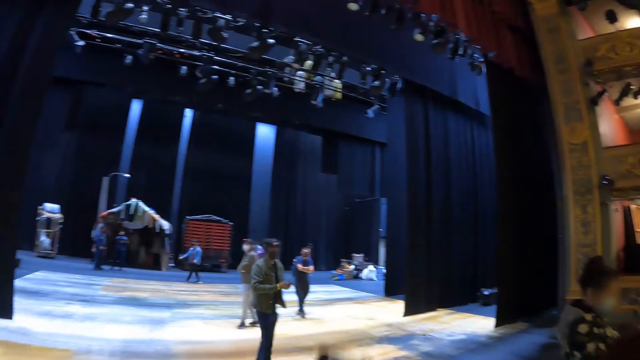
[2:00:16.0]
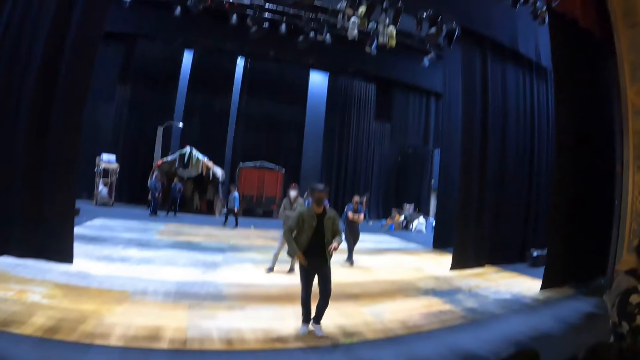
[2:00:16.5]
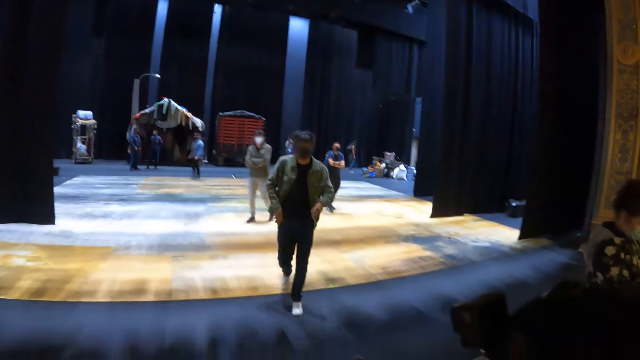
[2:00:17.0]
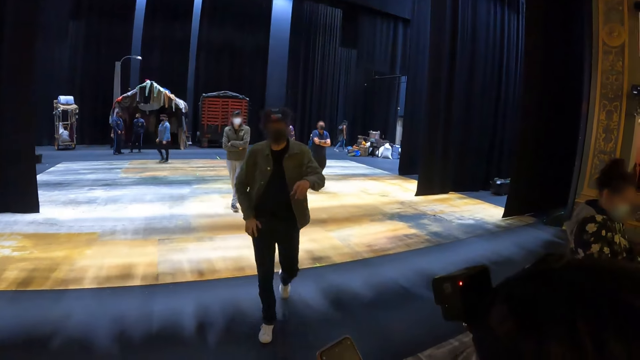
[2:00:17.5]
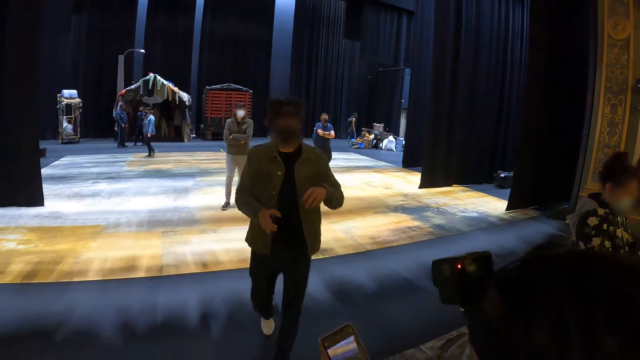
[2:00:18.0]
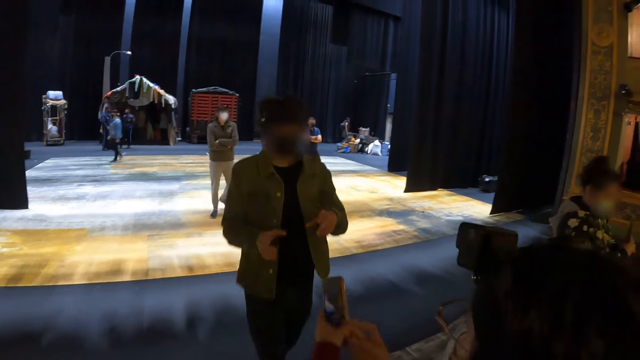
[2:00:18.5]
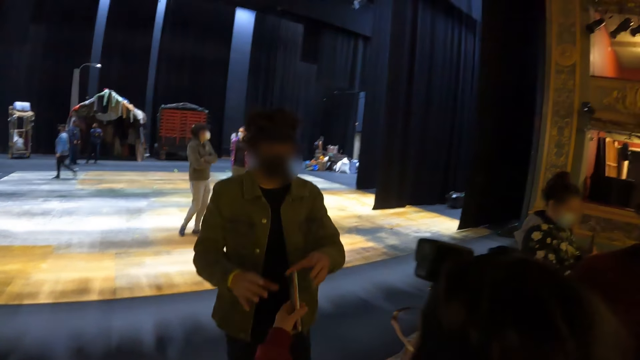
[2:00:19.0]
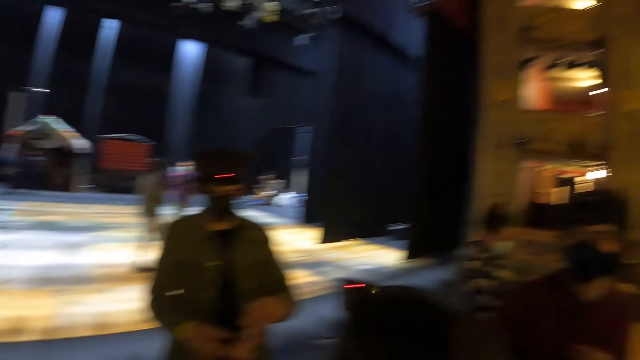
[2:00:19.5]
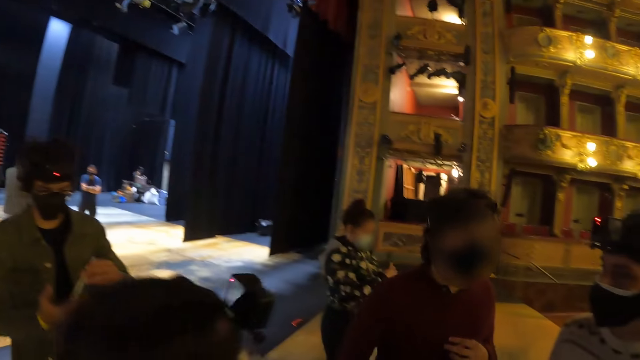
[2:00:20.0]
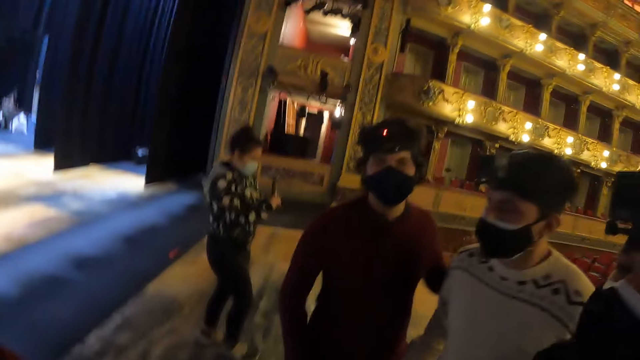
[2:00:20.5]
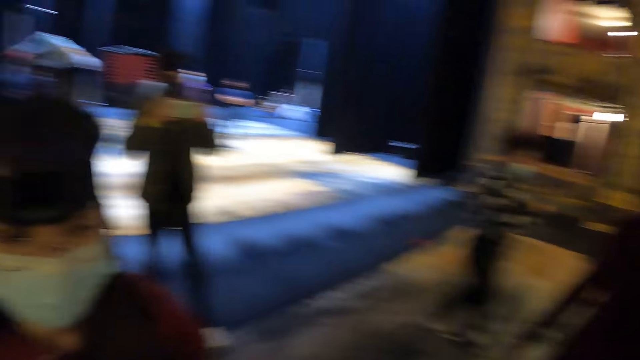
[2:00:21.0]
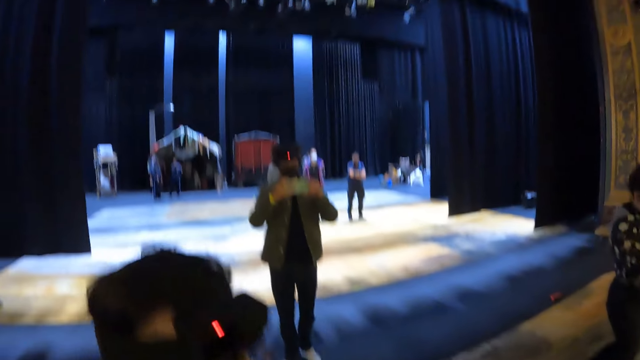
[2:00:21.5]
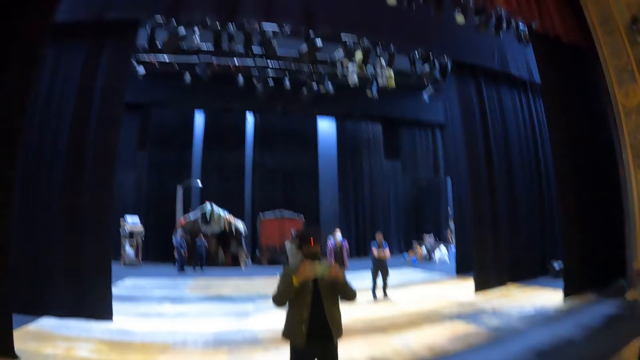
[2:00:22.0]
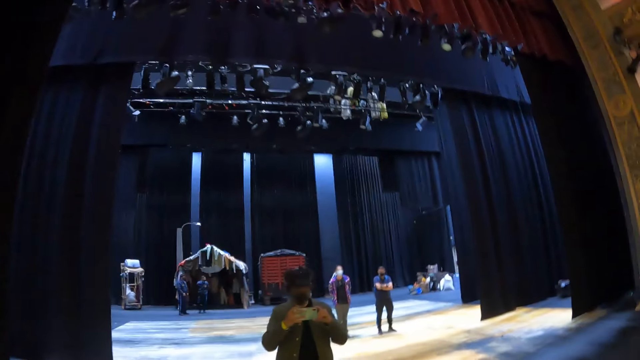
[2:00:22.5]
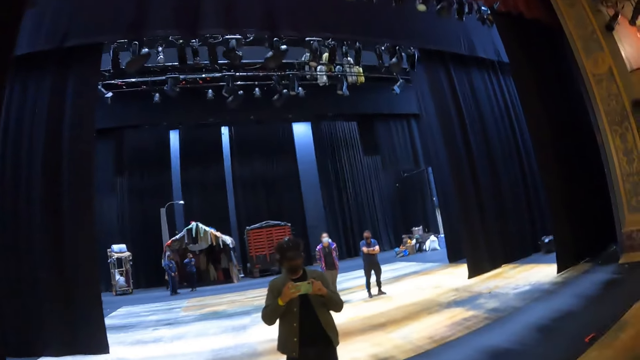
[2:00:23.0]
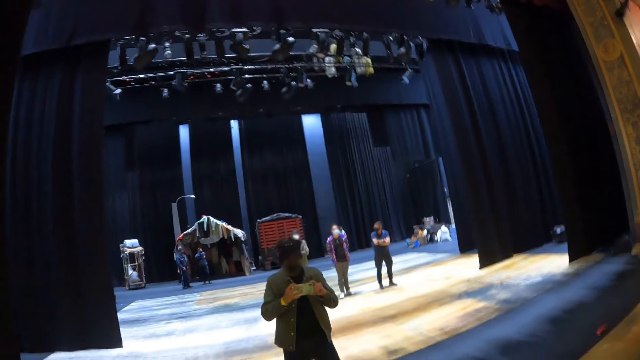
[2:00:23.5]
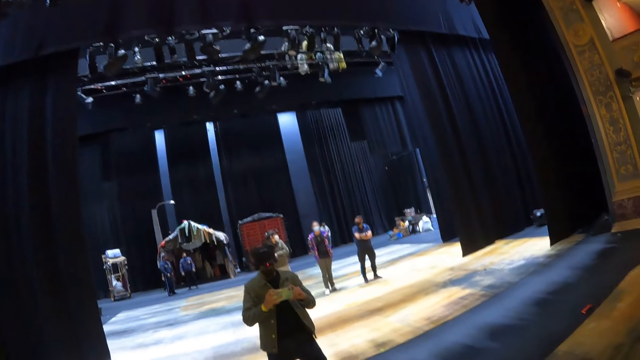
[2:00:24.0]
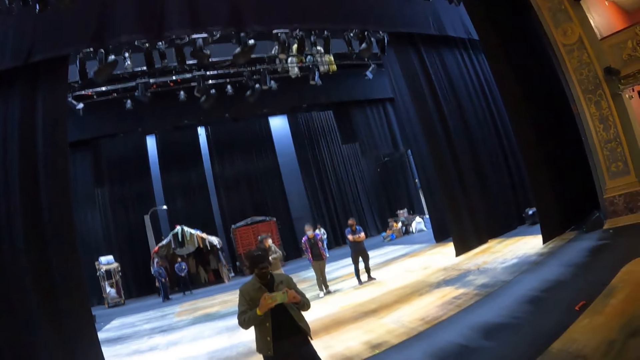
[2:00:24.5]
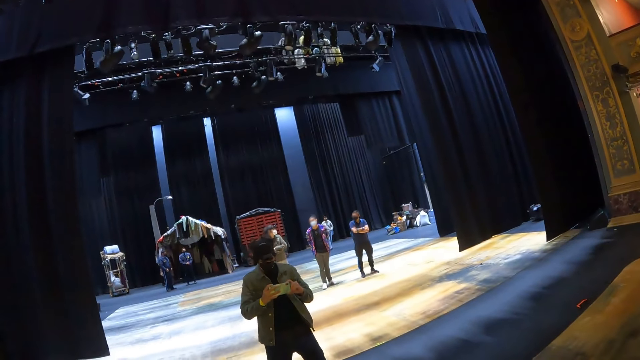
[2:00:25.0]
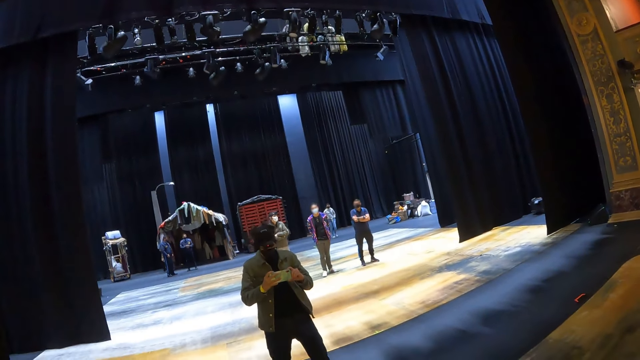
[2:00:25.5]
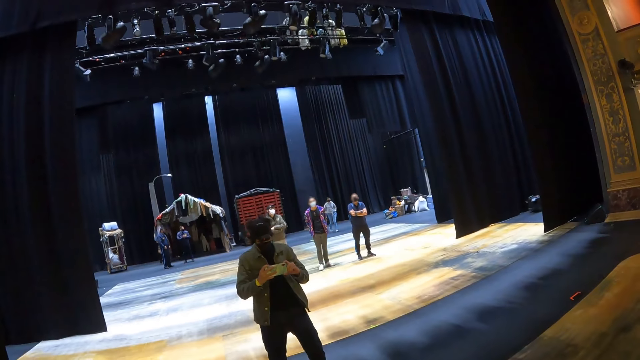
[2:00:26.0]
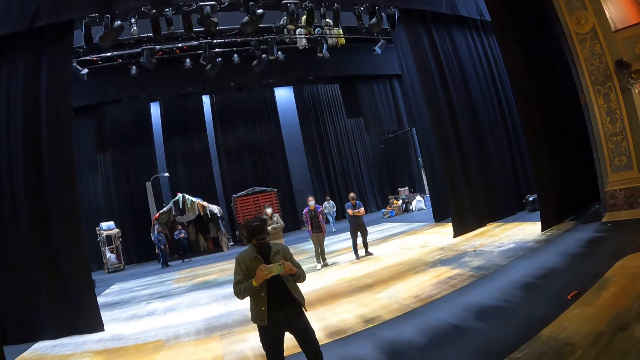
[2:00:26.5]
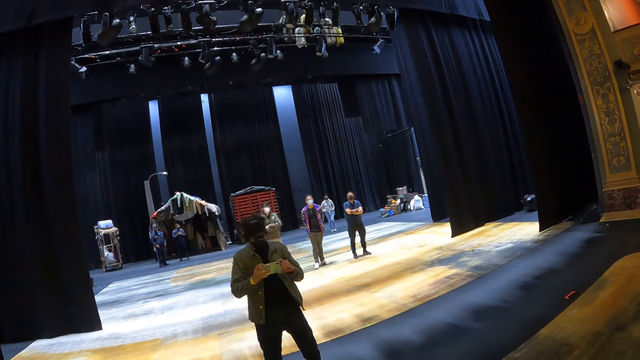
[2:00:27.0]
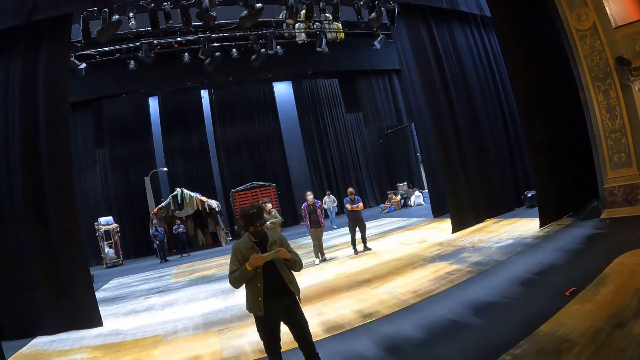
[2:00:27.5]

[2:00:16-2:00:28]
The camera wearer walks in a room. They look at the people. They turn around the room. They look at the people.

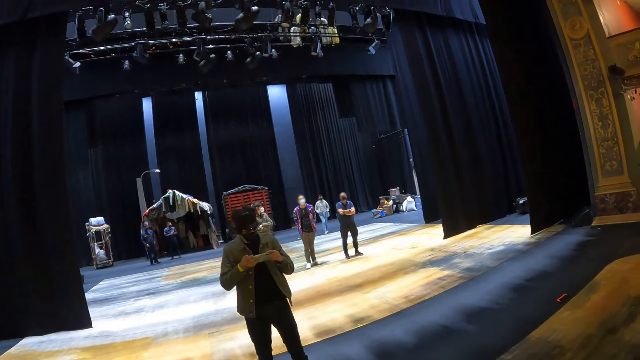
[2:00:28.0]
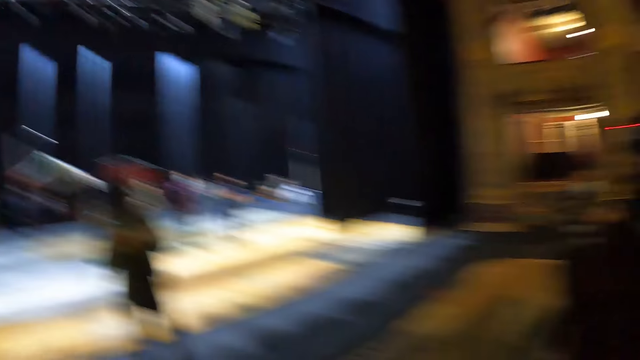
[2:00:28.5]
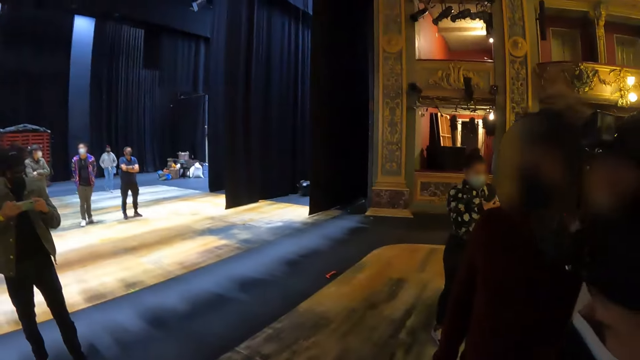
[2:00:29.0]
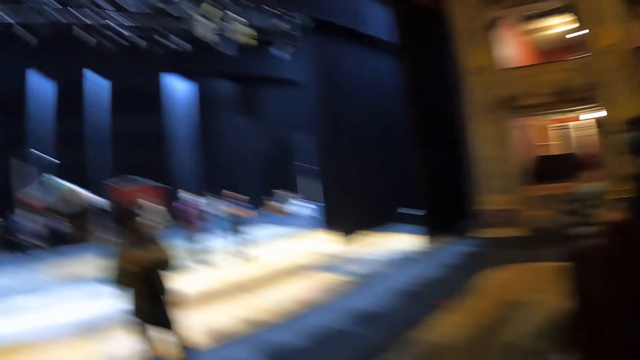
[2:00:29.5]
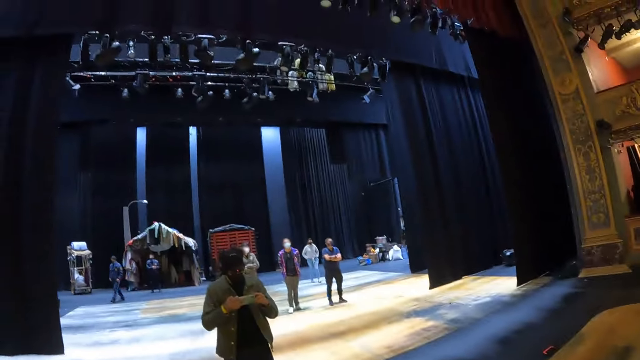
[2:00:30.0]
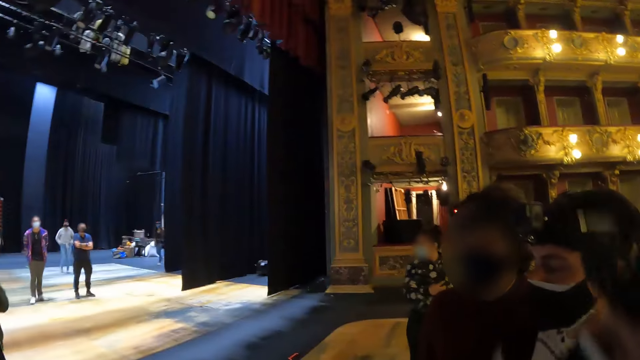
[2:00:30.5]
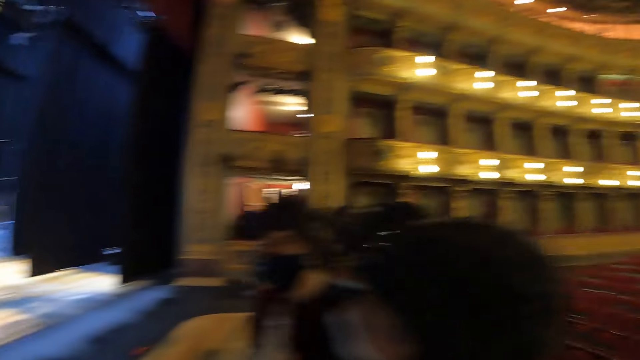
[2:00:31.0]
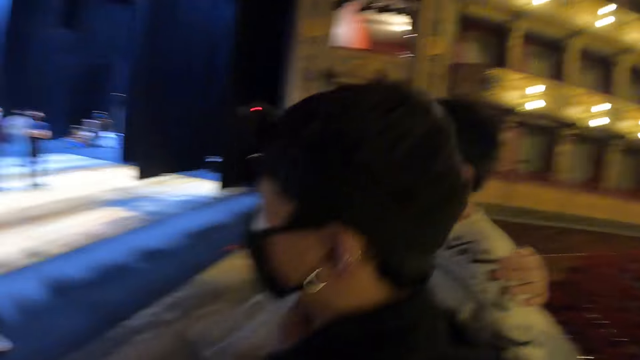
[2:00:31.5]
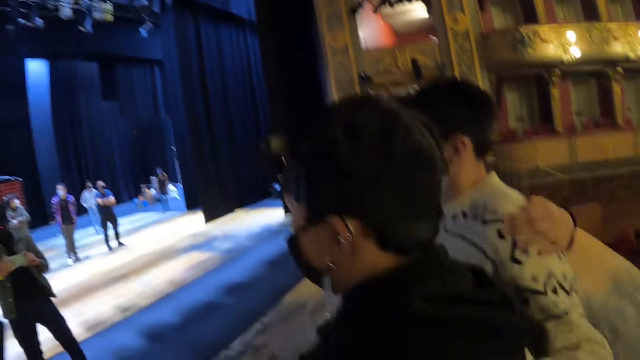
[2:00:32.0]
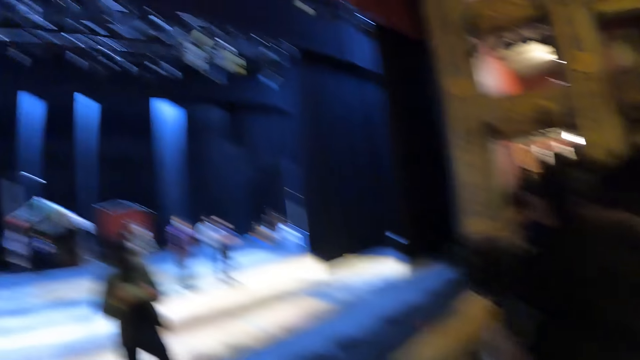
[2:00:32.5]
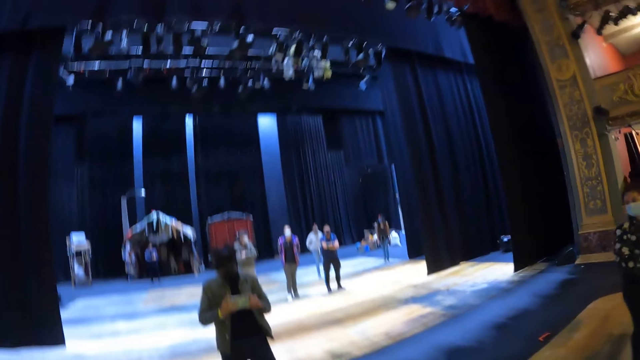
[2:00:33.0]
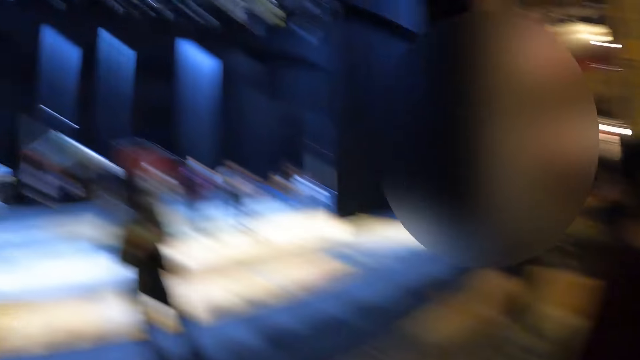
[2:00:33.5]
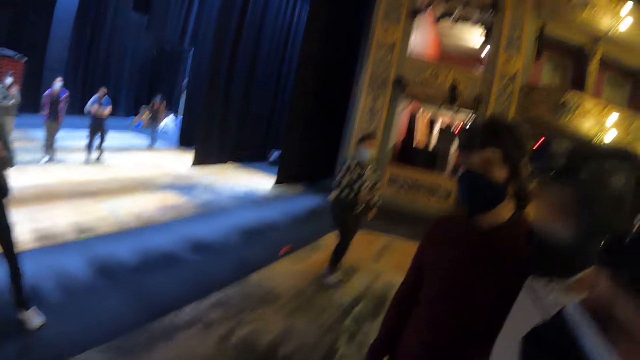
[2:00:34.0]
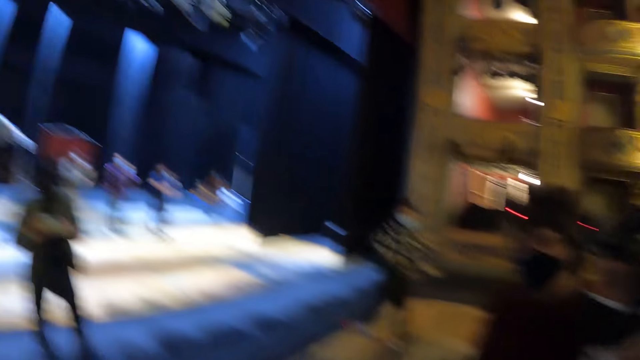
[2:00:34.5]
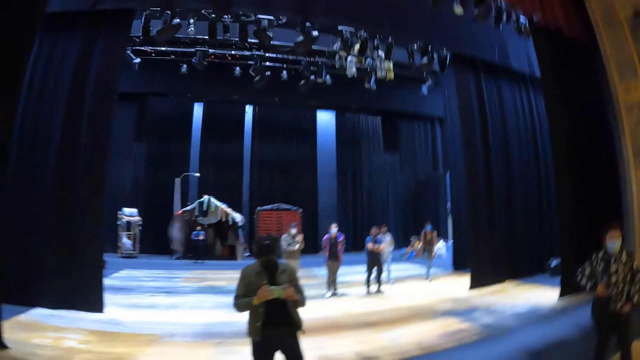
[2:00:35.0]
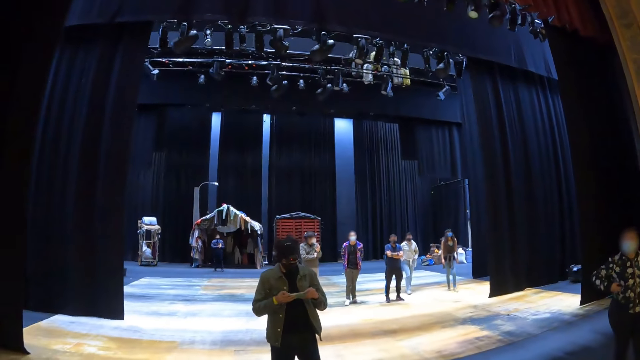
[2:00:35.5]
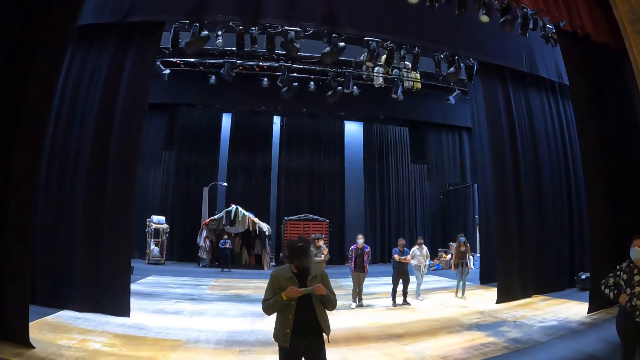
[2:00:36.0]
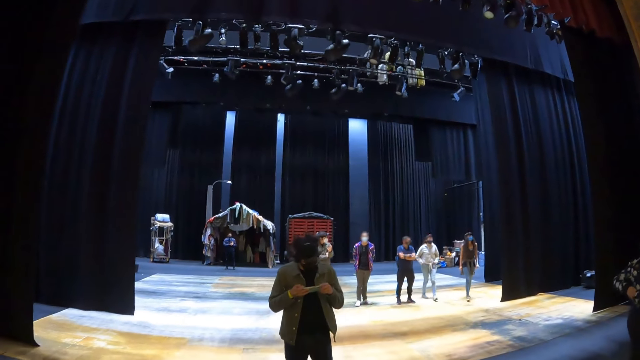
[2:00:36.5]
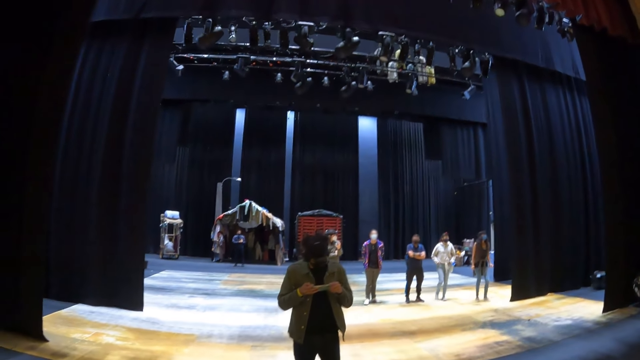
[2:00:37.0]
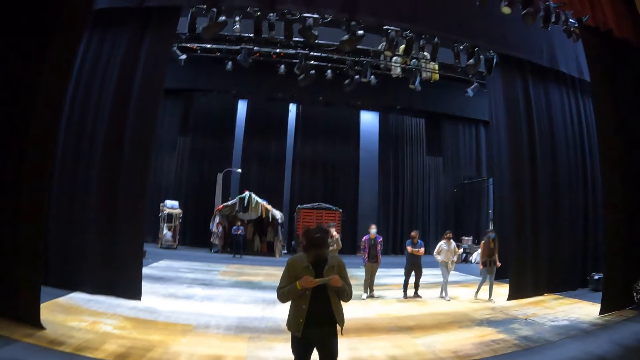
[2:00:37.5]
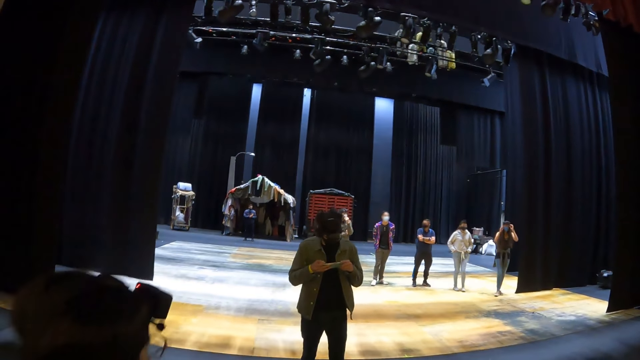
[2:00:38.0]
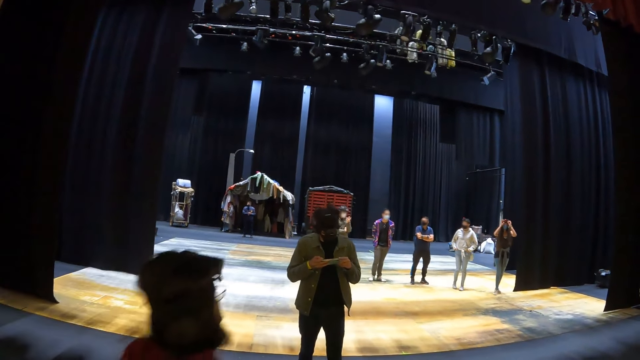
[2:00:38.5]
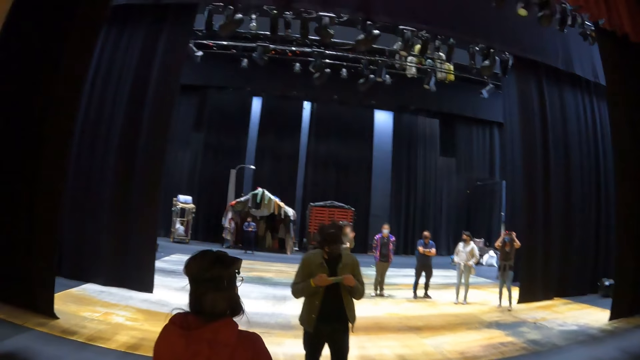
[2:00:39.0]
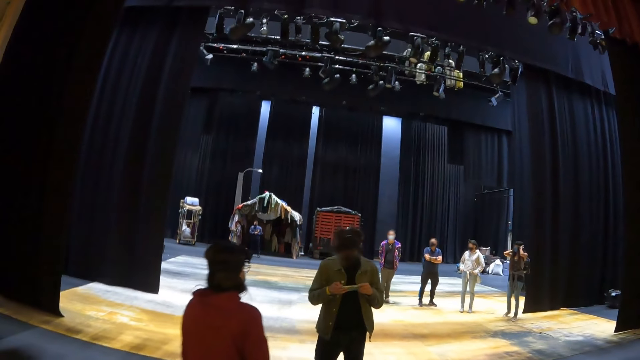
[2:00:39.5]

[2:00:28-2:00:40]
The camera wearer turns around a room. They look at the people.
